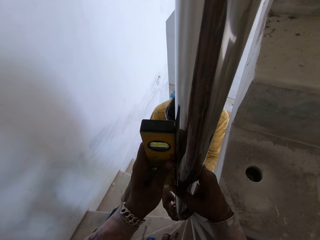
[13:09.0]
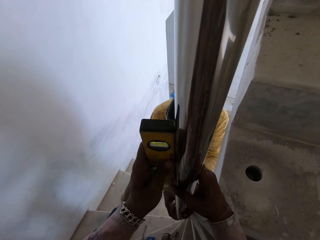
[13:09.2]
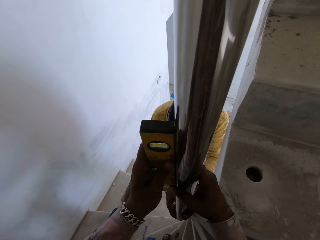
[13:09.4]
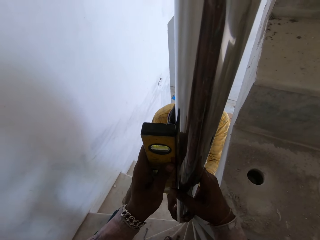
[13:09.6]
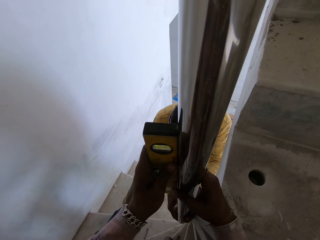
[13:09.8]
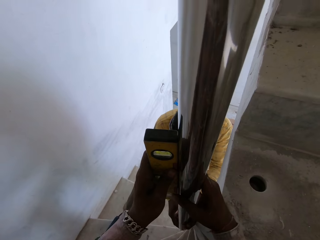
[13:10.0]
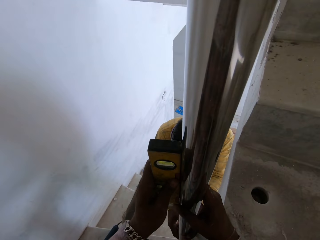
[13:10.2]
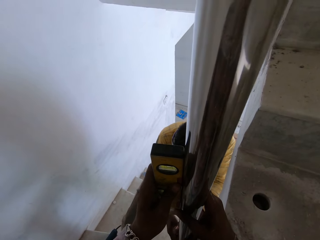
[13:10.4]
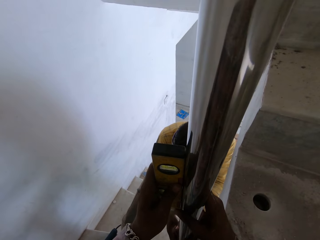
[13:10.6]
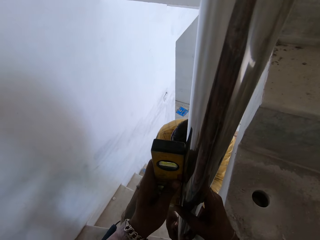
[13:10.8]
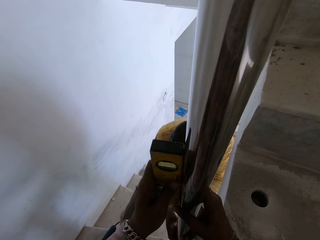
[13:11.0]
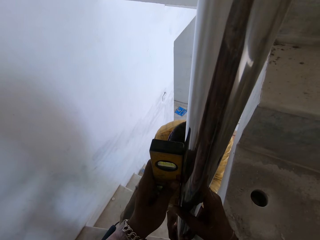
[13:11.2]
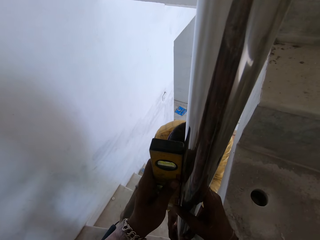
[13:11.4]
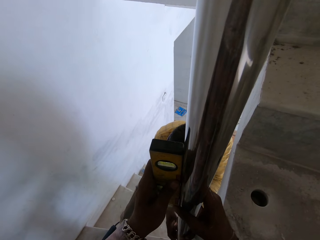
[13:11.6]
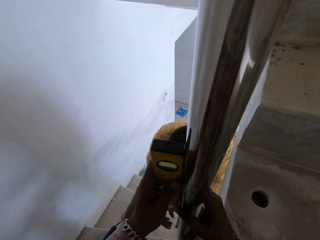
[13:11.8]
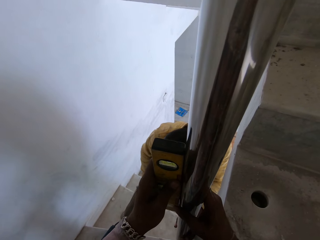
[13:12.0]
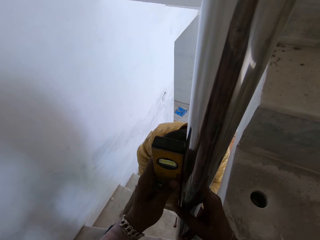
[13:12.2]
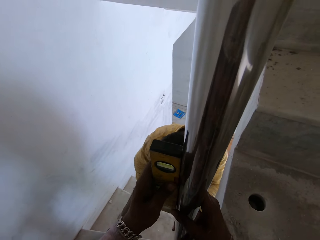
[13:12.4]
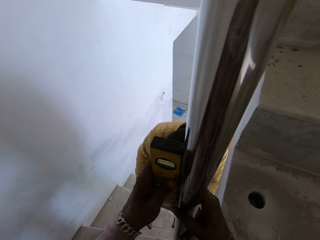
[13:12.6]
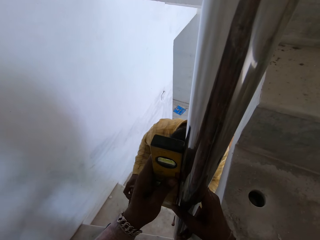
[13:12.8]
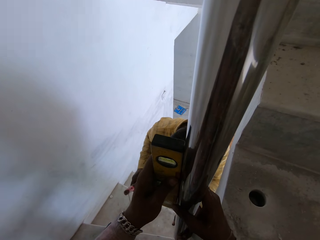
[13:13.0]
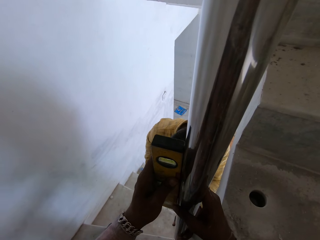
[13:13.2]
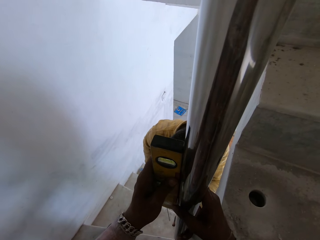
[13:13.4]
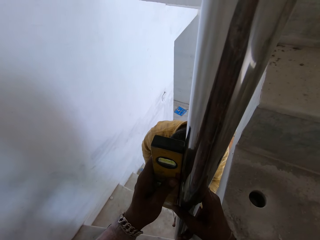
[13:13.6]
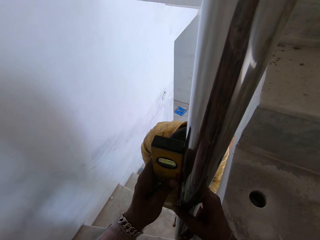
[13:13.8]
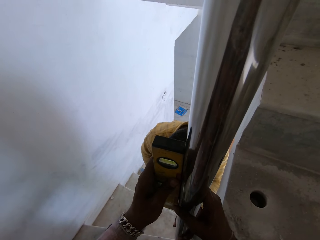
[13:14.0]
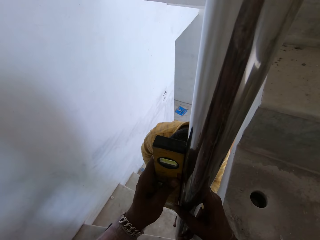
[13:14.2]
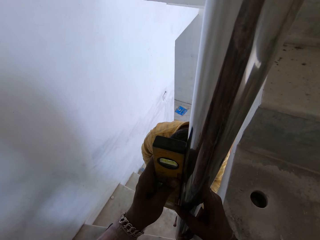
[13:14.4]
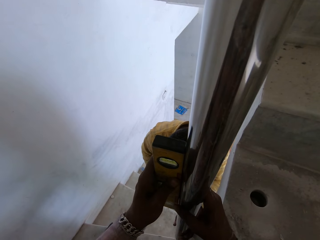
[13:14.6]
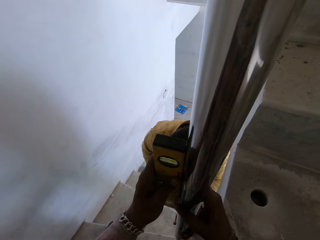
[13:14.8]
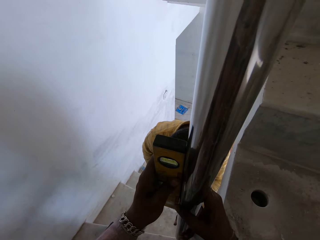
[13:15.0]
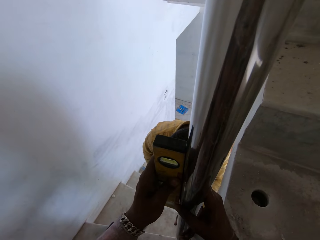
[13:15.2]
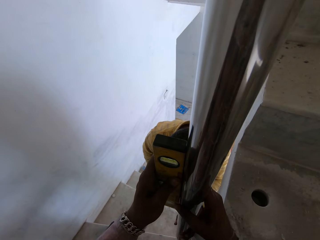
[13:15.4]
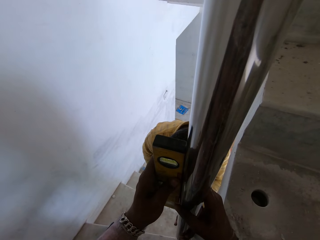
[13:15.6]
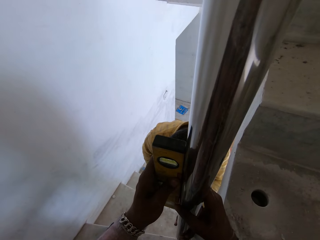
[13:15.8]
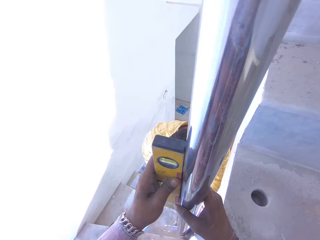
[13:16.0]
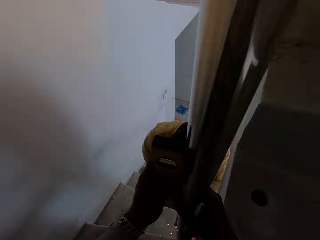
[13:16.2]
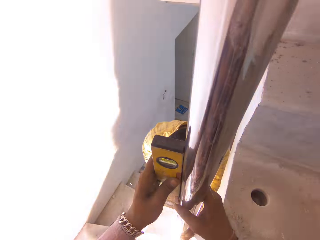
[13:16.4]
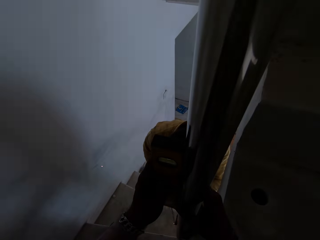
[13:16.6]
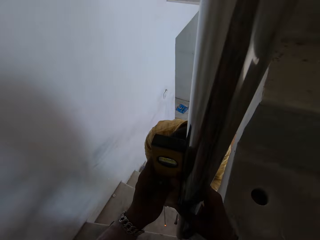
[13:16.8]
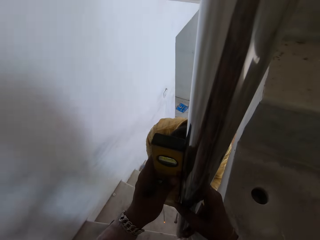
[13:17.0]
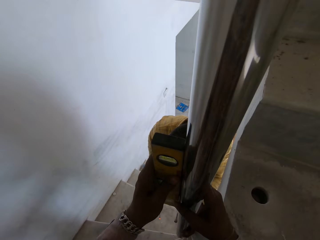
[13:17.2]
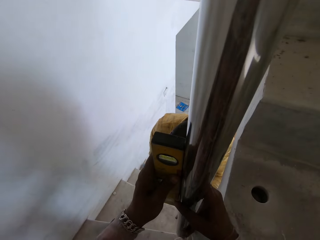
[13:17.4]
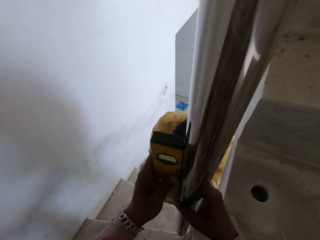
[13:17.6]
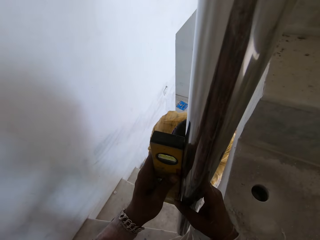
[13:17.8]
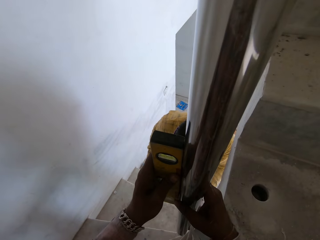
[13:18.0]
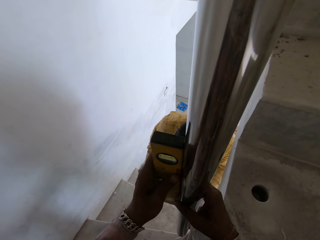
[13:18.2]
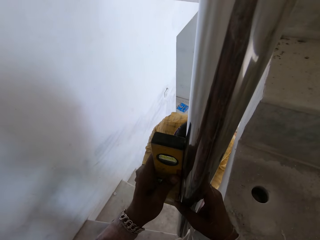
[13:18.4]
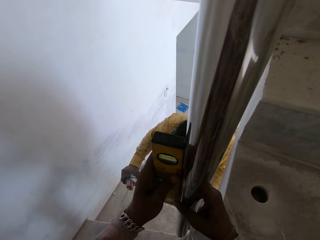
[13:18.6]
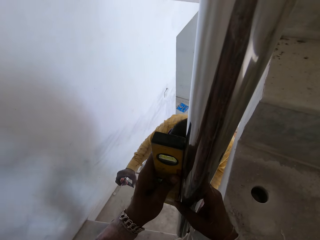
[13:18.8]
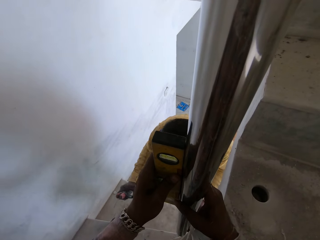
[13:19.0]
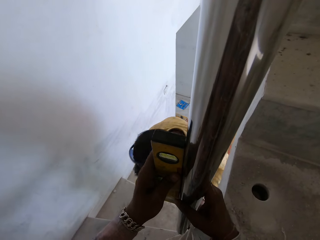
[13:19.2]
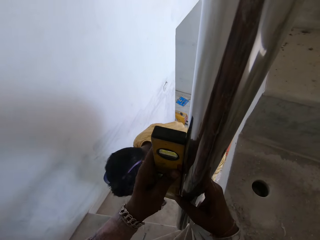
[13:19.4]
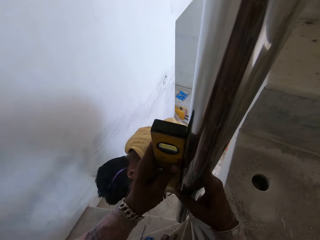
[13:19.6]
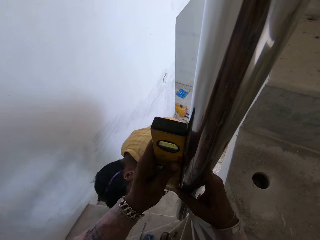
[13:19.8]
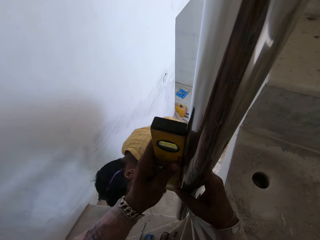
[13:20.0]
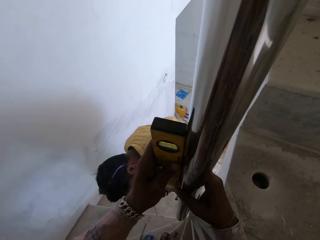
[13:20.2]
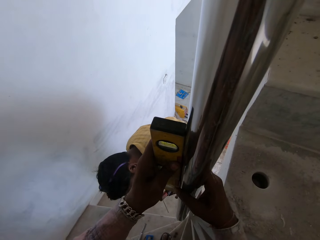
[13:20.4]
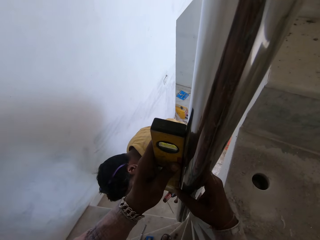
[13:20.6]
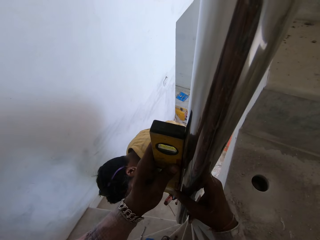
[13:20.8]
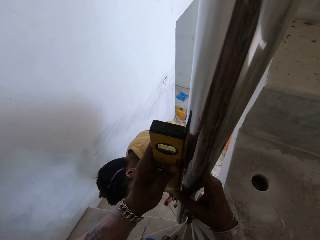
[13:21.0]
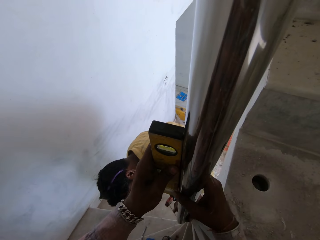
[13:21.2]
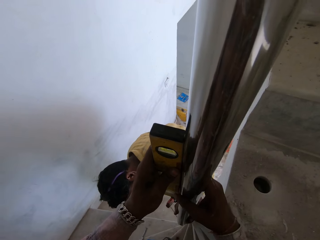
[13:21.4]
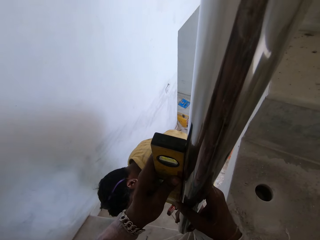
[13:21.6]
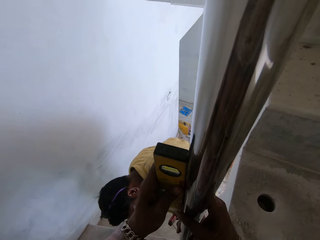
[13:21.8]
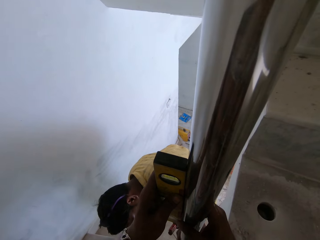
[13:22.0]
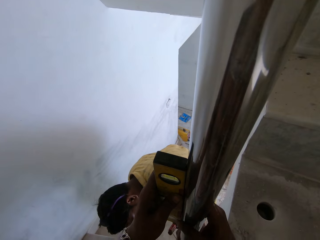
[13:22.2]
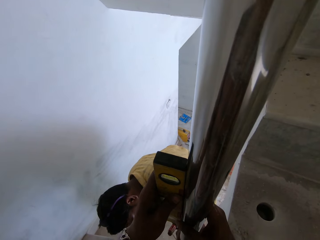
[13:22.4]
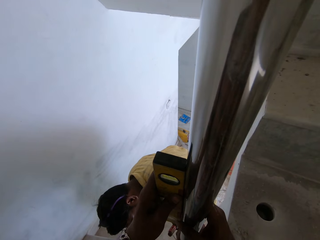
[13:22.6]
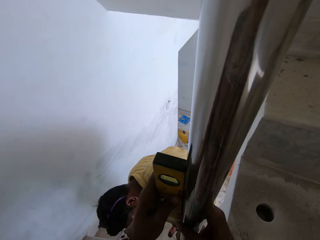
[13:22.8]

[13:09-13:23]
The man welds the stair rail on the staircase with the welding machine in his right hand. The man looks at the metal.

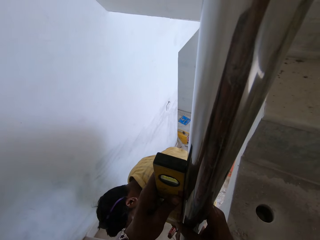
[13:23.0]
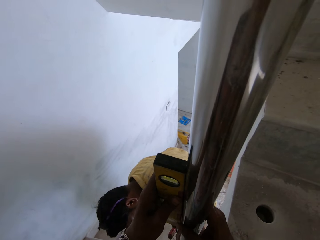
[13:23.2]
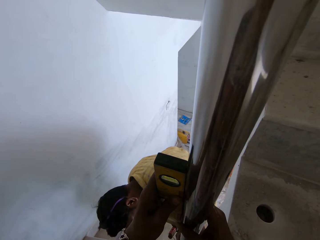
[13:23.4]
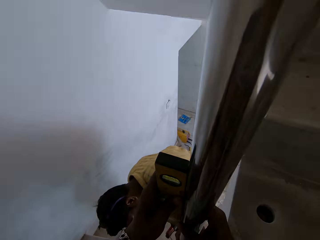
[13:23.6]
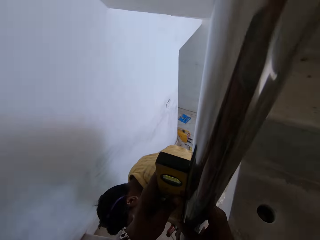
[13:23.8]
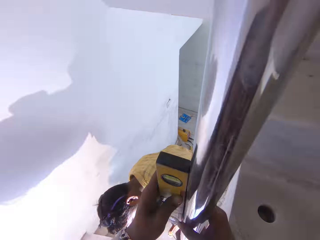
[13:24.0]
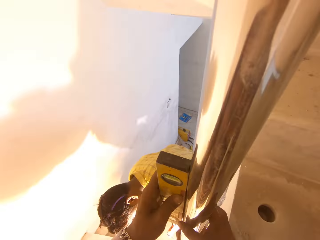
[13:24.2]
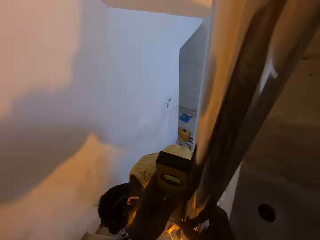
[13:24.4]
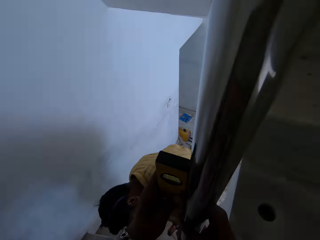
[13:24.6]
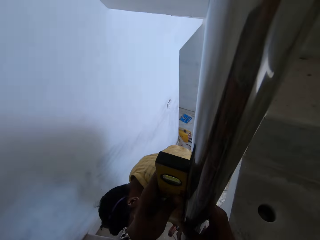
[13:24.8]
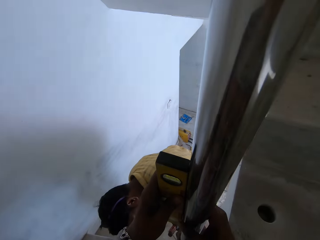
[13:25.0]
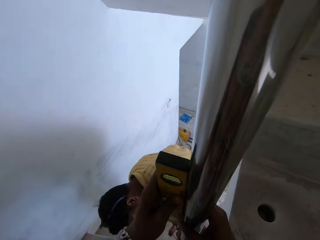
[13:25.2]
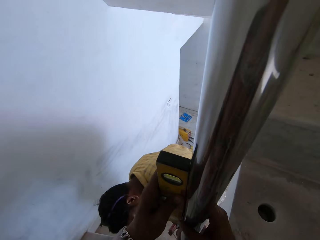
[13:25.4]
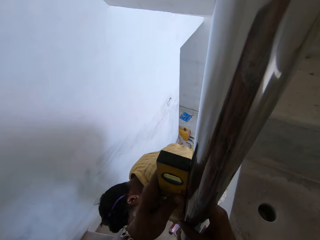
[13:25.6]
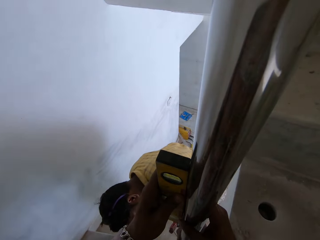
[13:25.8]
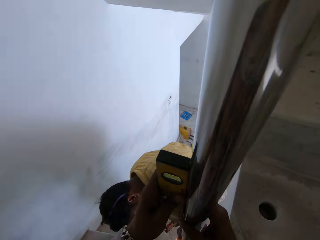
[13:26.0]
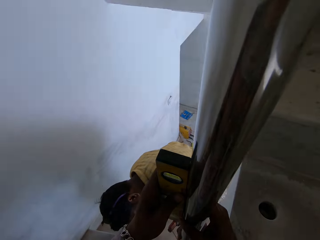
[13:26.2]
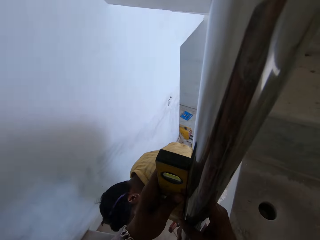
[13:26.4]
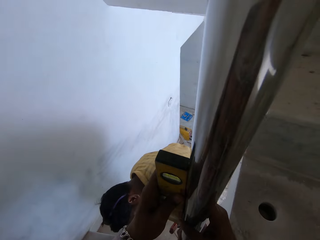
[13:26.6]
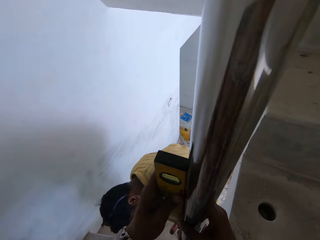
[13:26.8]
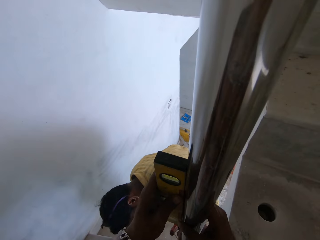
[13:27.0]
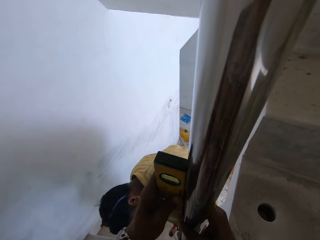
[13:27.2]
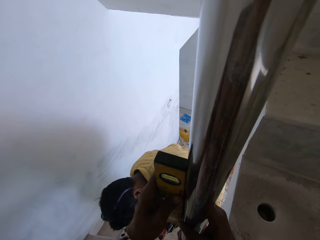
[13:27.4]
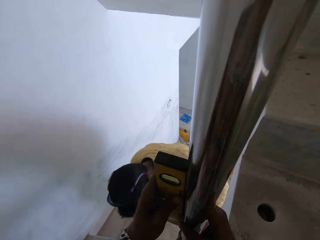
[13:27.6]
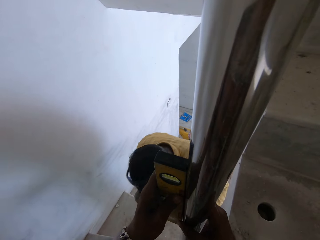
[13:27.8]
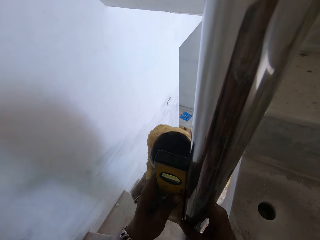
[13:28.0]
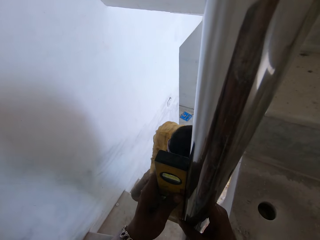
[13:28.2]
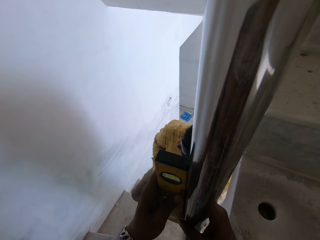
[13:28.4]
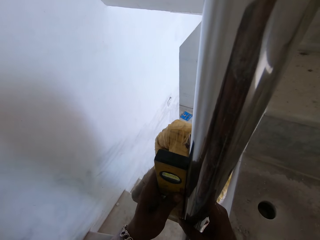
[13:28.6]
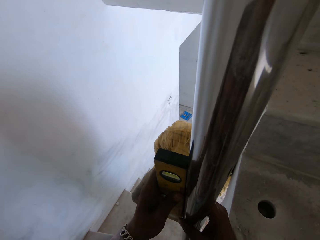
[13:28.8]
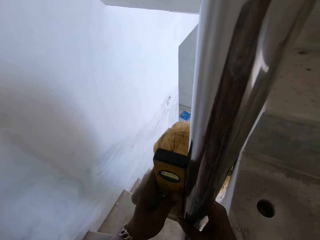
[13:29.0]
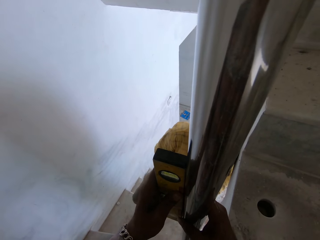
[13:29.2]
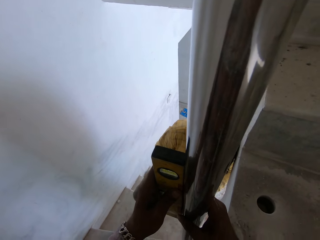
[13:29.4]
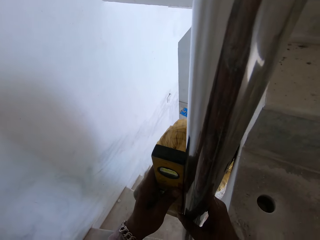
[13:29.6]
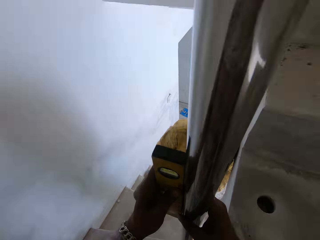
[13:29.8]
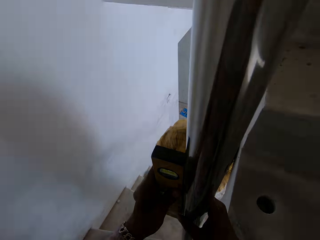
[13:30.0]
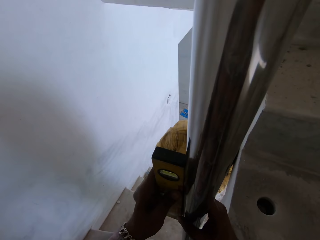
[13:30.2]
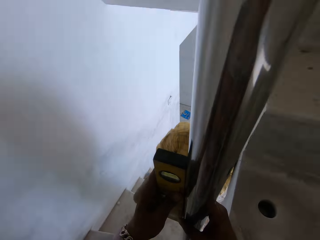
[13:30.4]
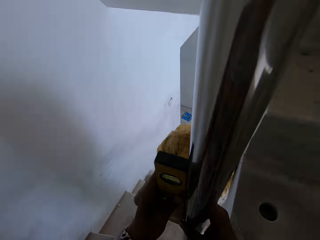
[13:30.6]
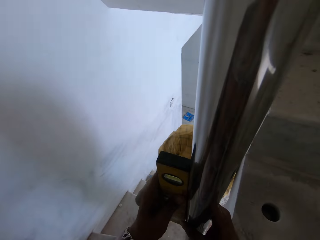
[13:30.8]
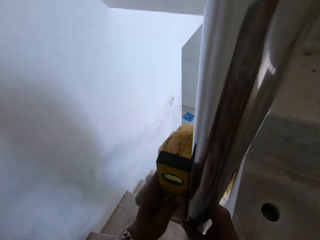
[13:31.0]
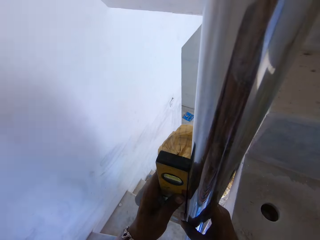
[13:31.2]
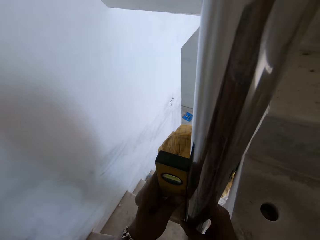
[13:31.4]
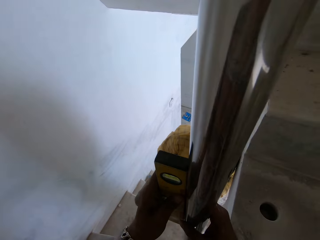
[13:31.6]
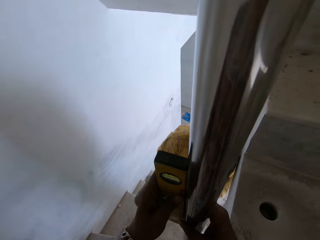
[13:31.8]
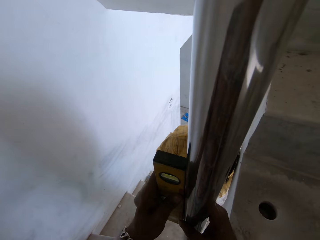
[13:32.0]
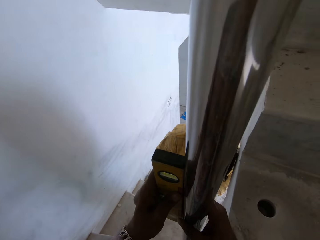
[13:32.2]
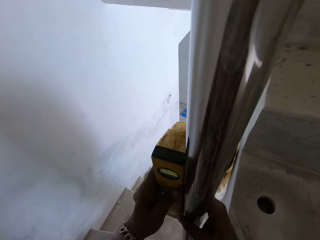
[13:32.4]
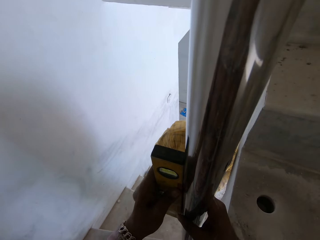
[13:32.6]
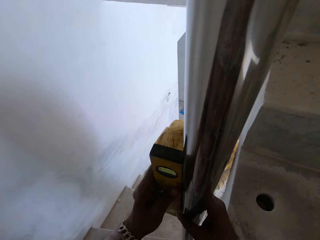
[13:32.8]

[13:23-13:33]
The man welds the metal.
